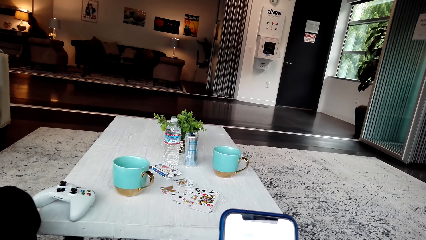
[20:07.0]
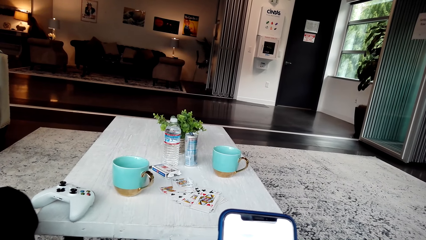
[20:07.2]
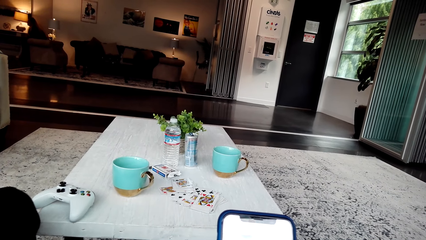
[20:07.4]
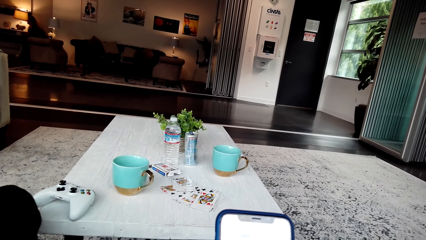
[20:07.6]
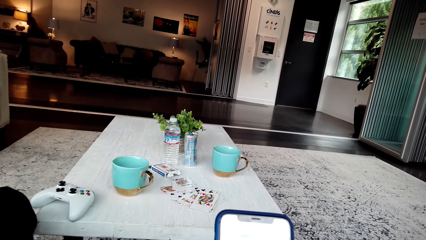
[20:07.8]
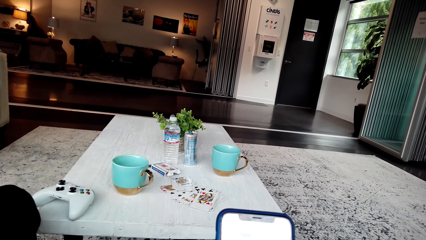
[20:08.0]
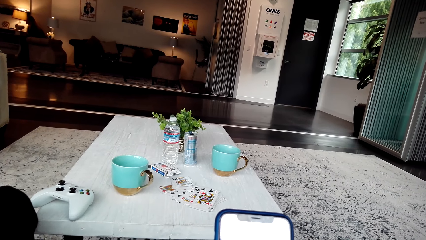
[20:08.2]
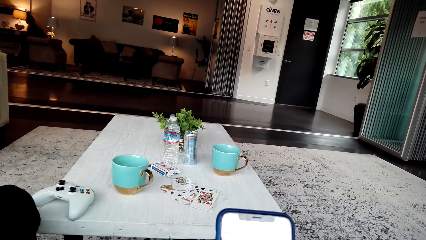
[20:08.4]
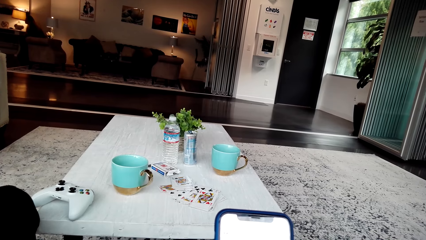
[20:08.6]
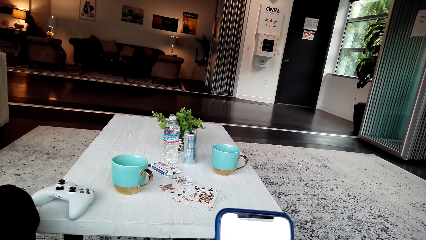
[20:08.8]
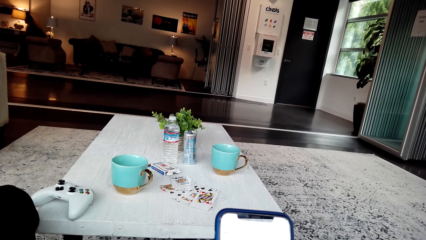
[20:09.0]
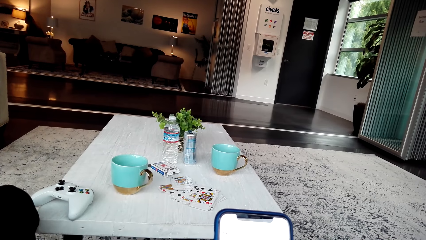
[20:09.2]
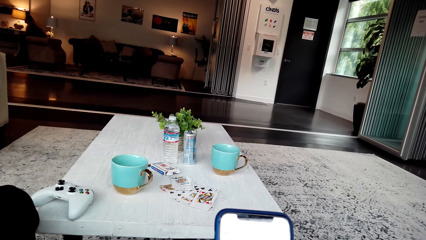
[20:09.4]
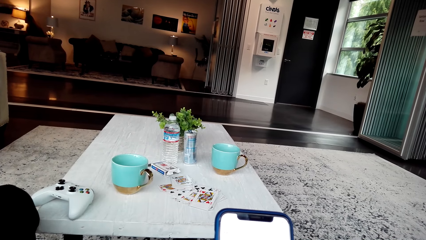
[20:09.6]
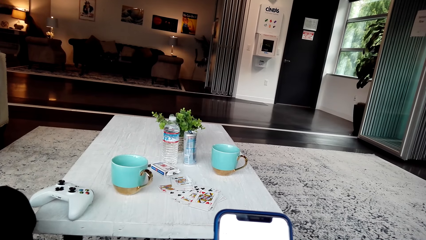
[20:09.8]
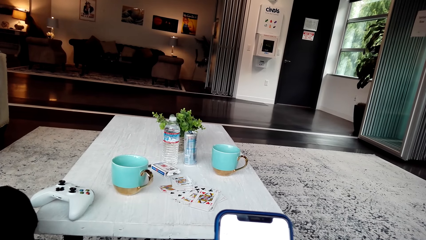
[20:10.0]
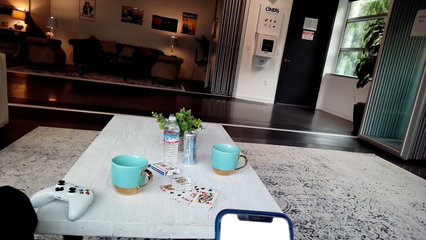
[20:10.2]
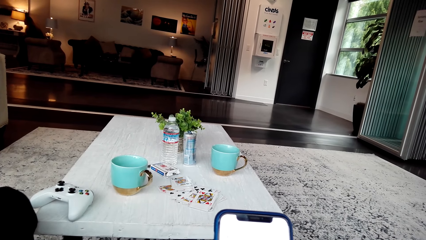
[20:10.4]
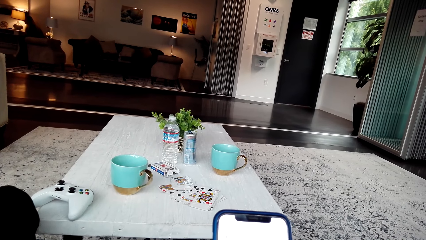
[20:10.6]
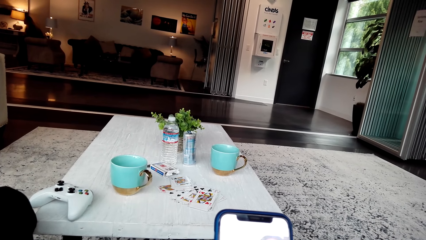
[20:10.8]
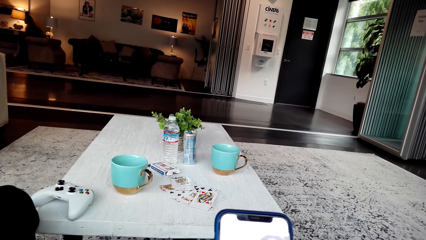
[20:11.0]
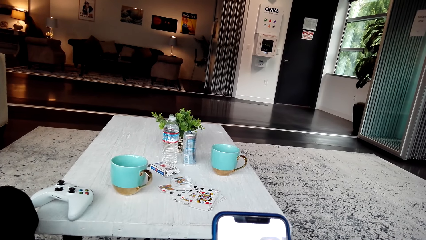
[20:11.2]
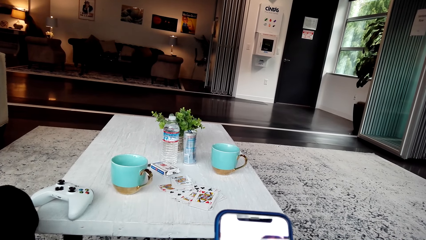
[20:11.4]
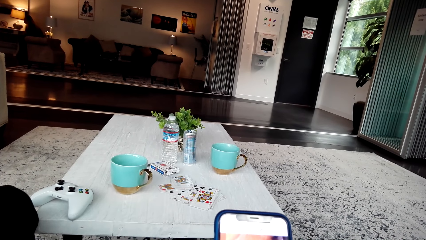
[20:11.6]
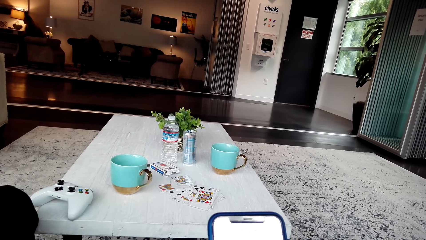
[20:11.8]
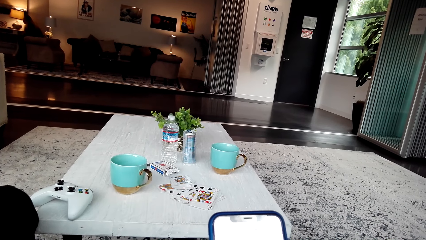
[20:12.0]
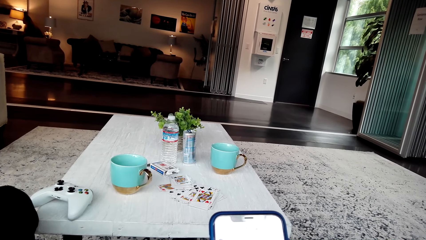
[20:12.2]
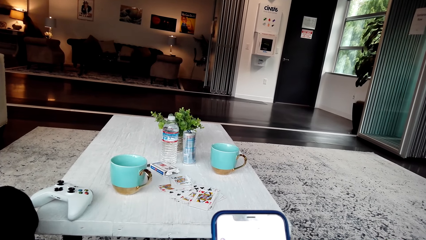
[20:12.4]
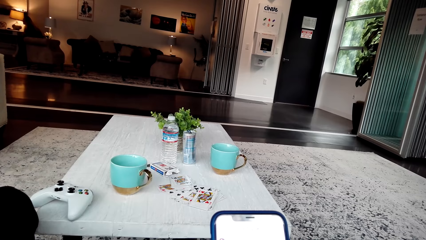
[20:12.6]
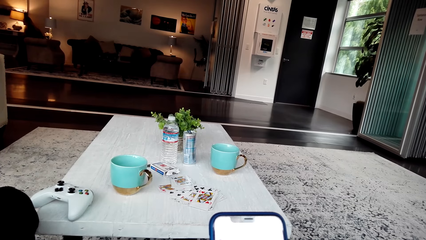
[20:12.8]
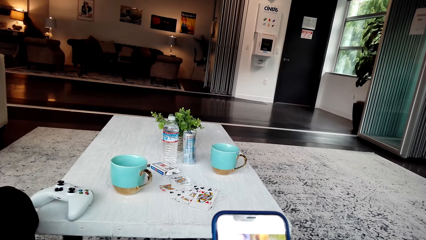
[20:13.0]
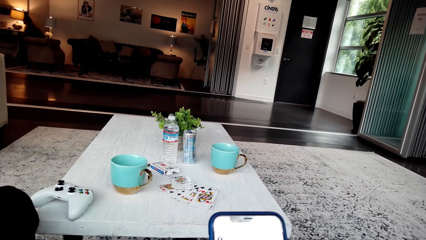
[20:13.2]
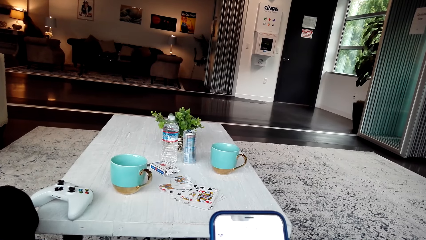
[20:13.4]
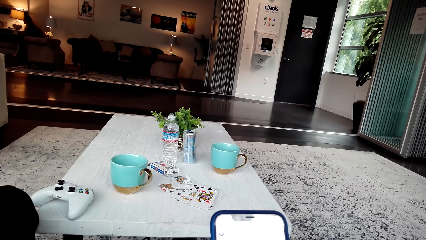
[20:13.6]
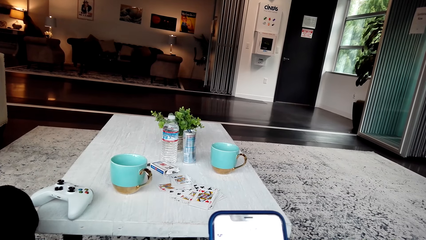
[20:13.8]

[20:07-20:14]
The camera wearer browses on the phone.

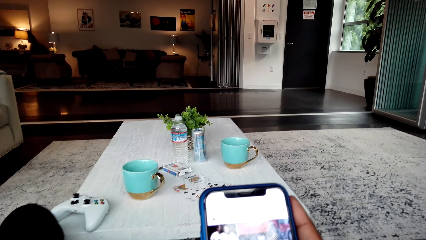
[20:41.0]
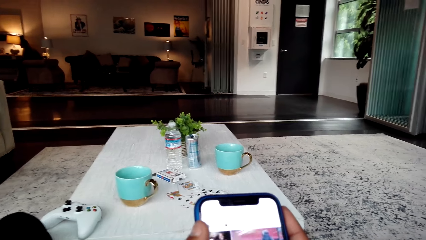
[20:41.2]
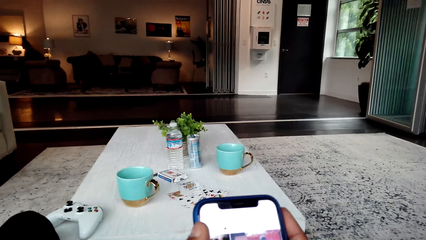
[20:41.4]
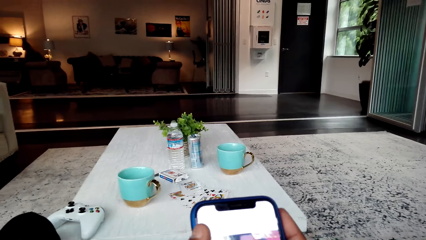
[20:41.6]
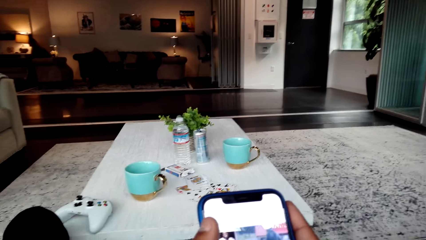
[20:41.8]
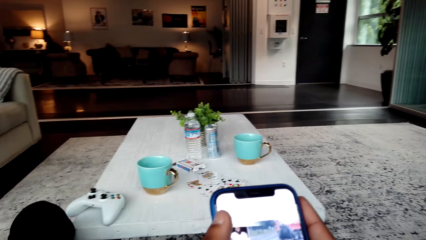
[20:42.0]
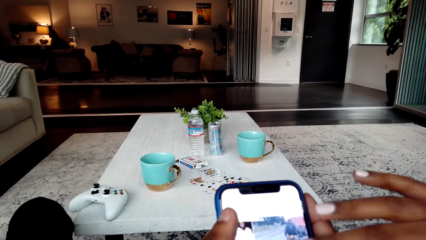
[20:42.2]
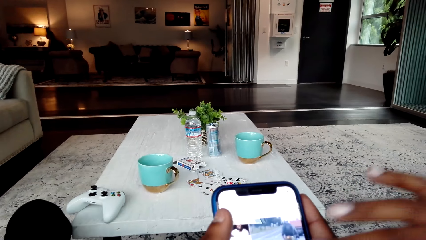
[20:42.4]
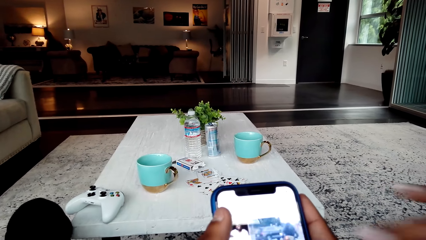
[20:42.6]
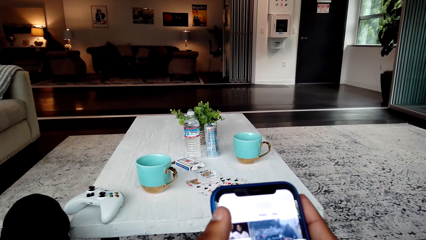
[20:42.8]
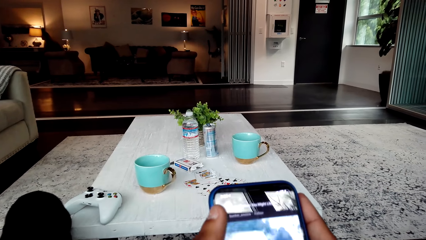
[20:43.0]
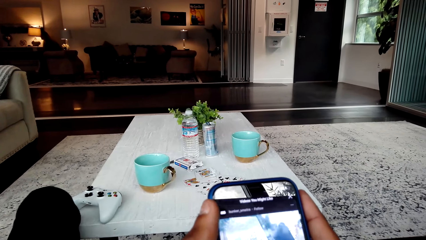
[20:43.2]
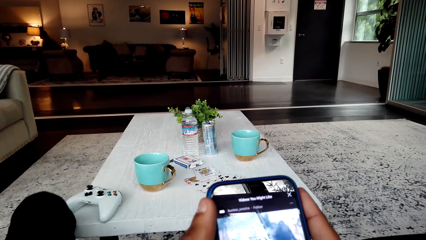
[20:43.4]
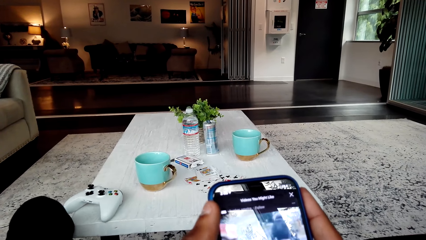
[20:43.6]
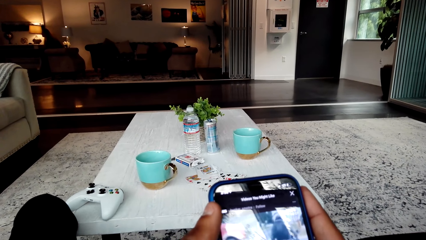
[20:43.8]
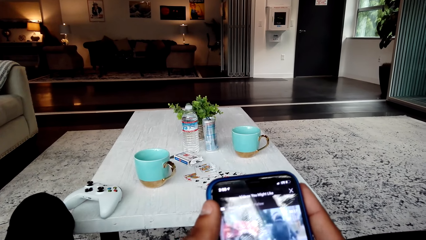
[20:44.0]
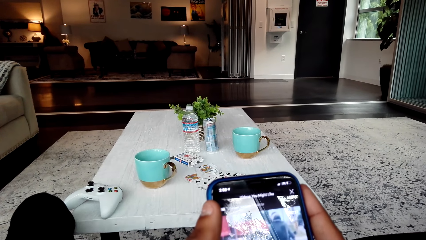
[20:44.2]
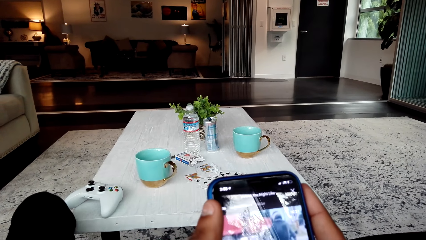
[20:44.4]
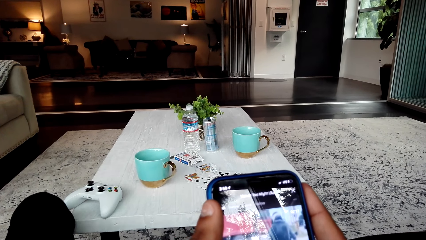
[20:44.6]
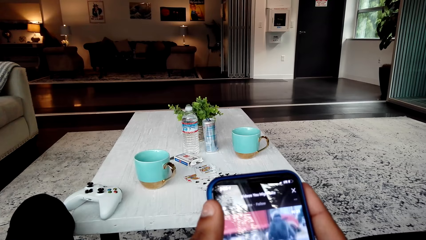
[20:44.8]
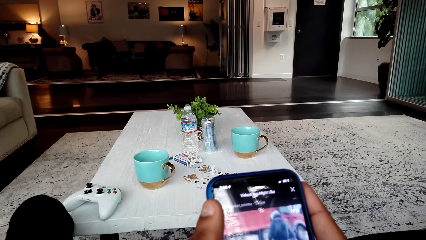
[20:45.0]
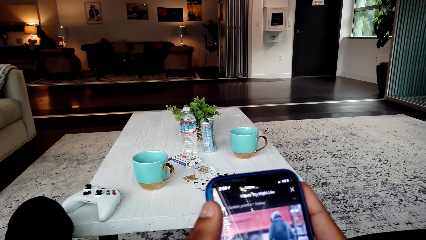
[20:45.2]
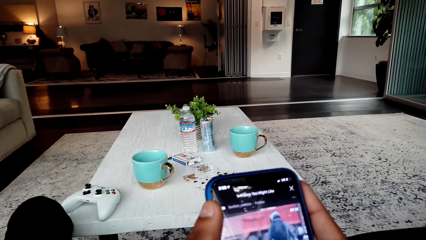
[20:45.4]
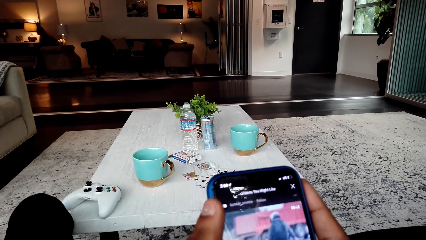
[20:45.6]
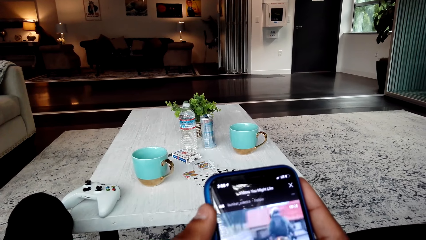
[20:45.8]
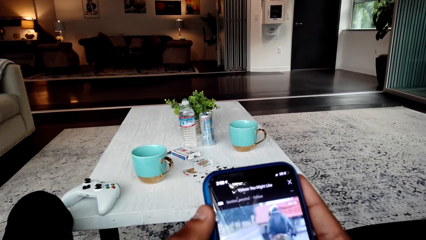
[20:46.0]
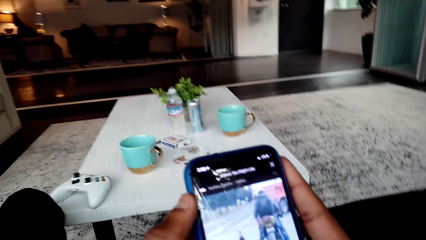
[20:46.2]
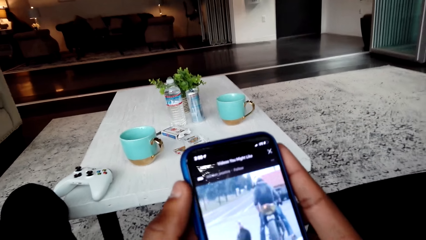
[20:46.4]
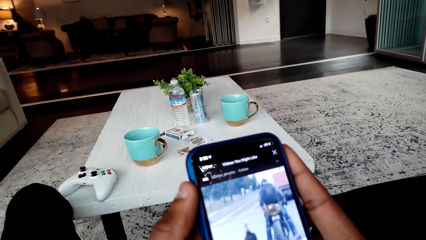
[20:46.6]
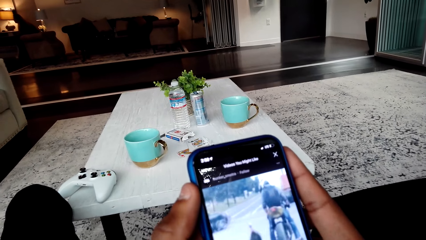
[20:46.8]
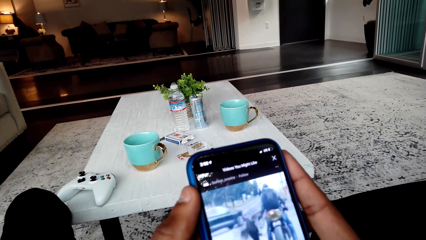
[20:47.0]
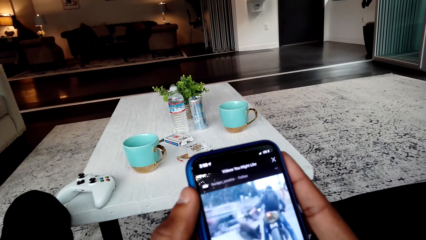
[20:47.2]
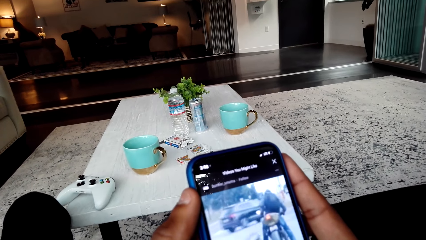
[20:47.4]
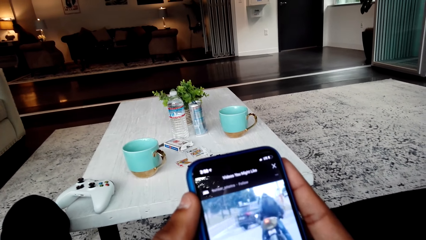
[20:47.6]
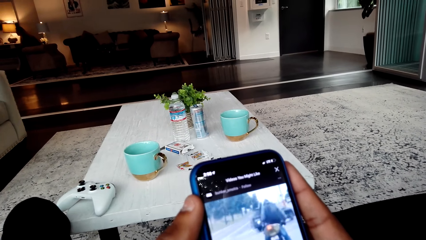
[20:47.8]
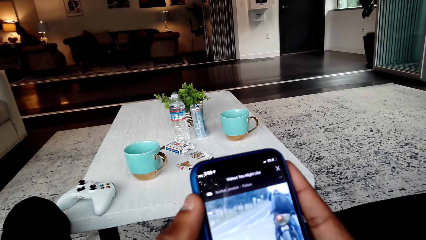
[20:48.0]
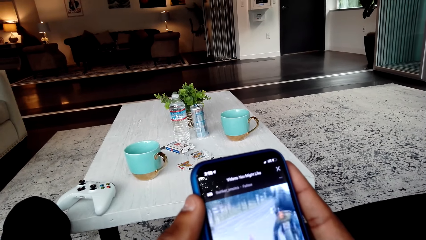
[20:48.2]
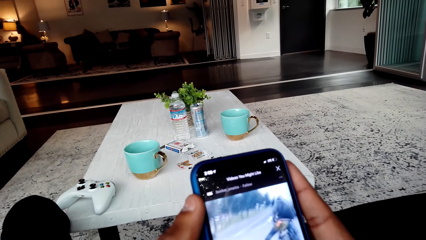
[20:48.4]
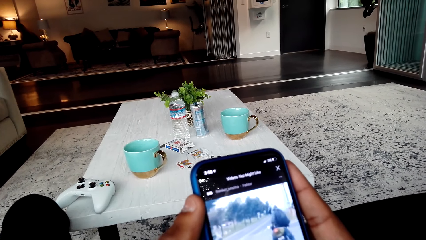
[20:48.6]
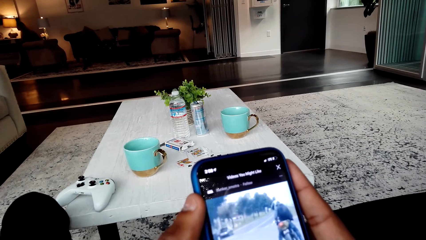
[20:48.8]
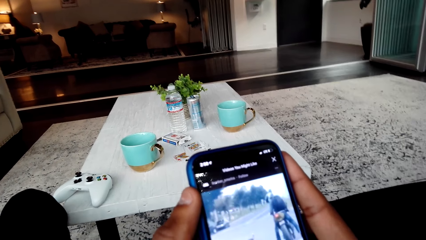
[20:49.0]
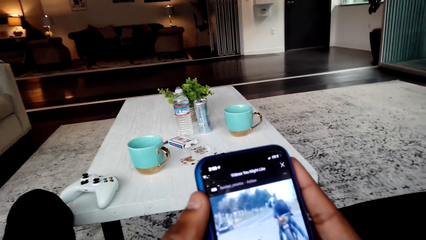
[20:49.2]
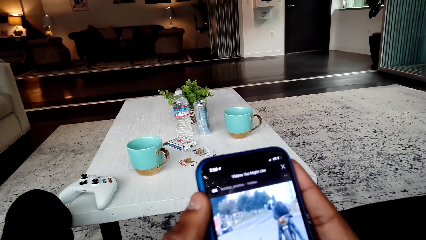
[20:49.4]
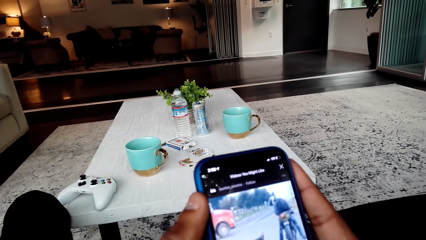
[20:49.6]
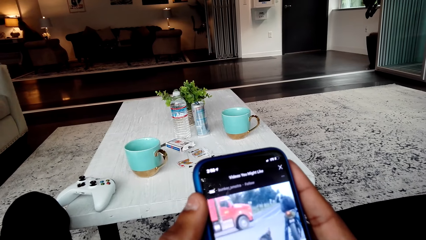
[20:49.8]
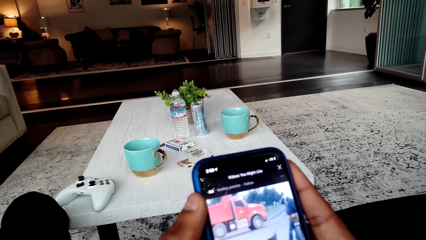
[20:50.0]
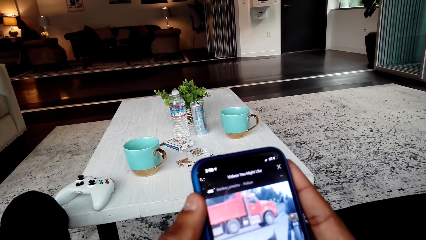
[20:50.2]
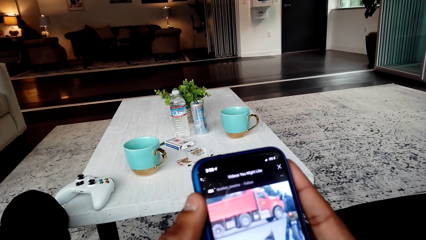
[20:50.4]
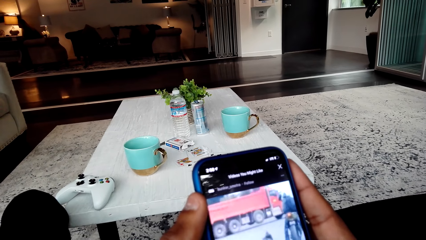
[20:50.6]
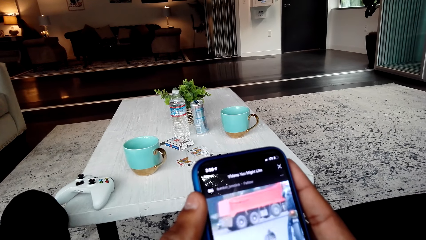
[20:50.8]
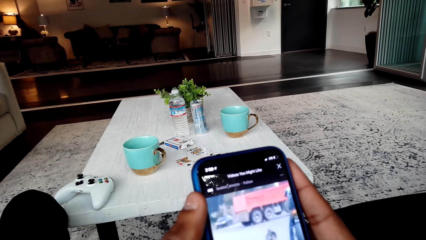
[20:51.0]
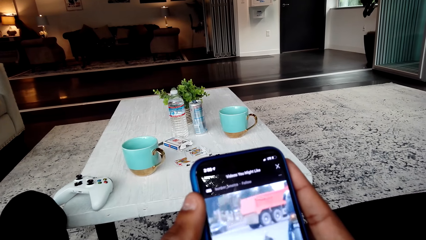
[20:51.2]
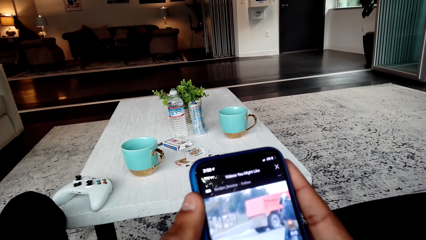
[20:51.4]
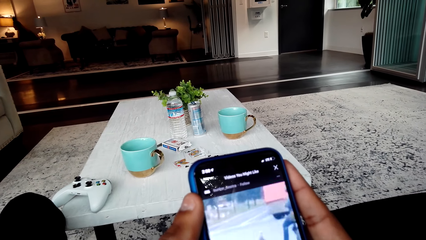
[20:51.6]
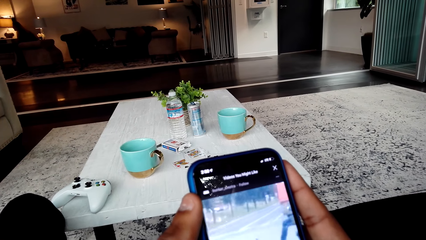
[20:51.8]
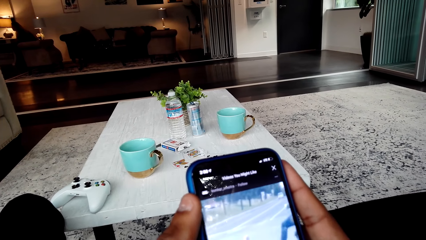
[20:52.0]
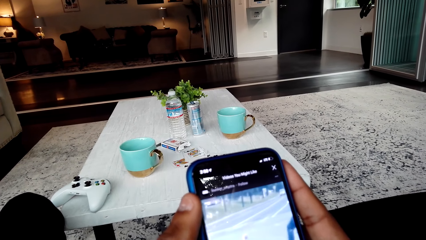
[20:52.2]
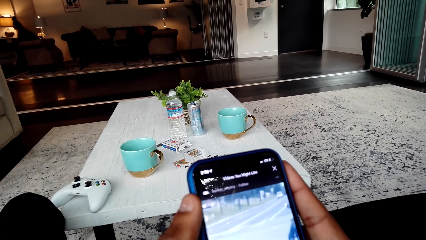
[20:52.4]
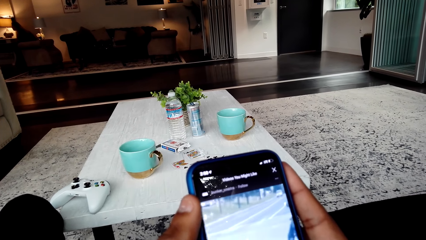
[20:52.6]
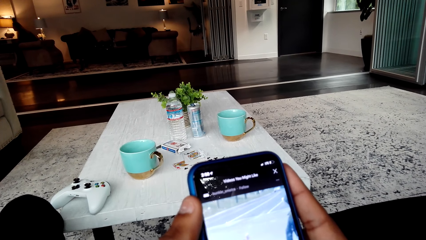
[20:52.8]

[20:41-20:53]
A woman taps on the camera wearer's phone. The camera wearer watches the video on the phone.
